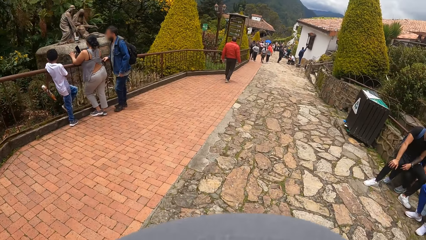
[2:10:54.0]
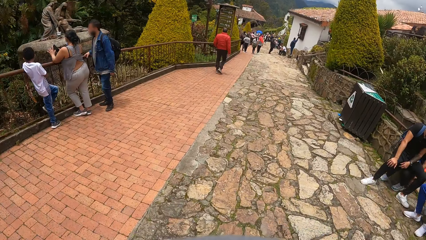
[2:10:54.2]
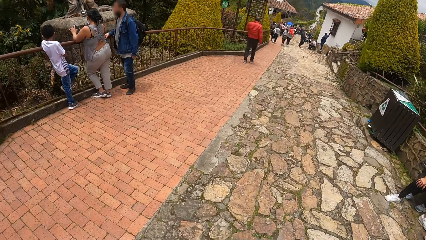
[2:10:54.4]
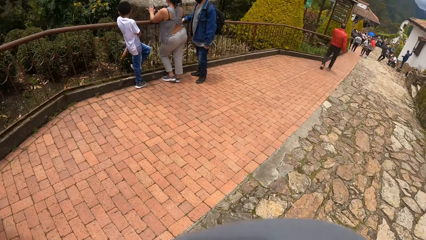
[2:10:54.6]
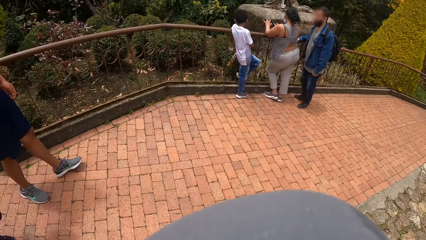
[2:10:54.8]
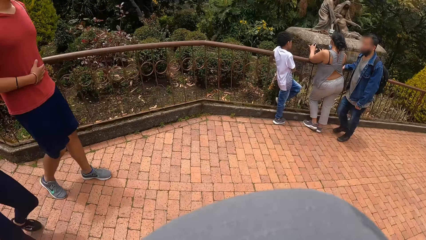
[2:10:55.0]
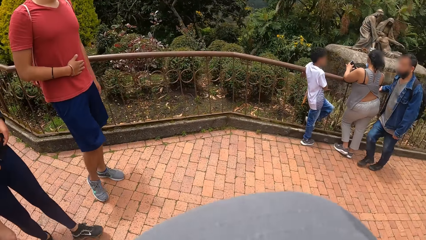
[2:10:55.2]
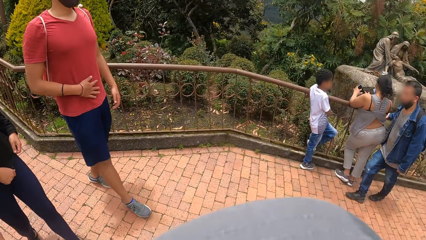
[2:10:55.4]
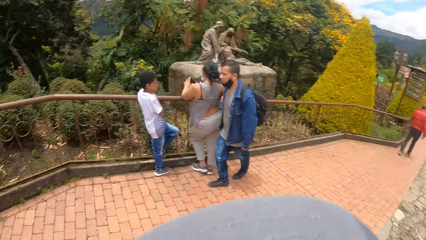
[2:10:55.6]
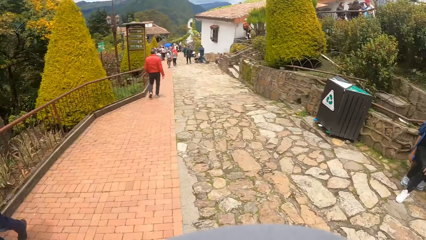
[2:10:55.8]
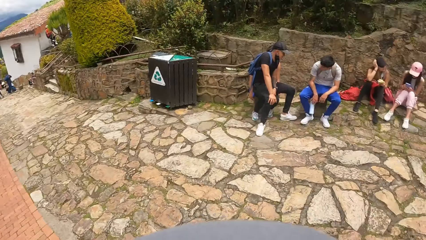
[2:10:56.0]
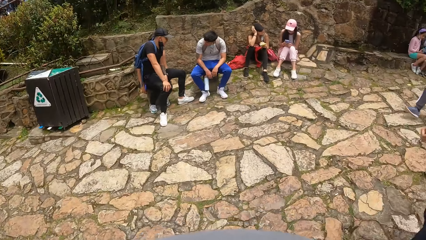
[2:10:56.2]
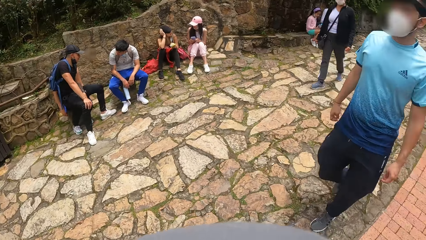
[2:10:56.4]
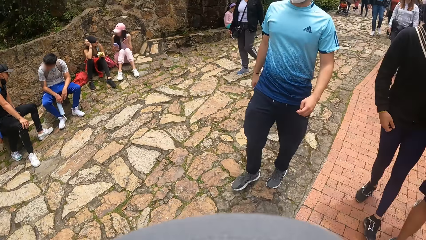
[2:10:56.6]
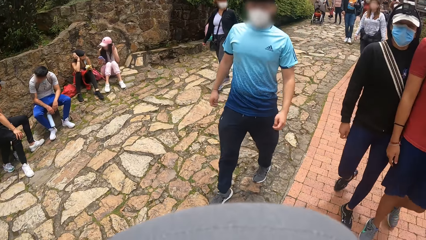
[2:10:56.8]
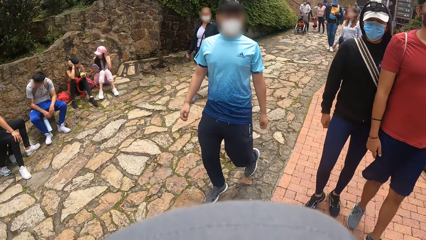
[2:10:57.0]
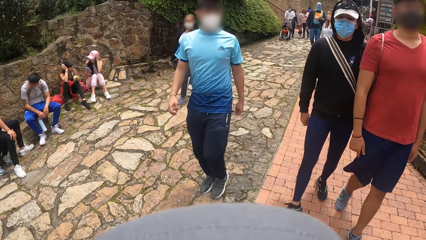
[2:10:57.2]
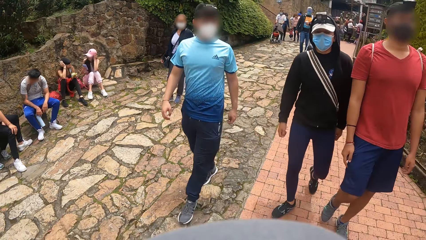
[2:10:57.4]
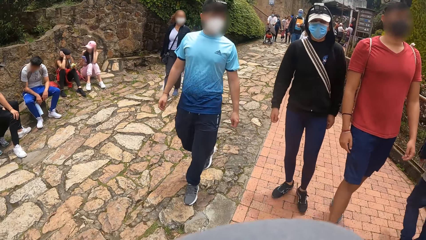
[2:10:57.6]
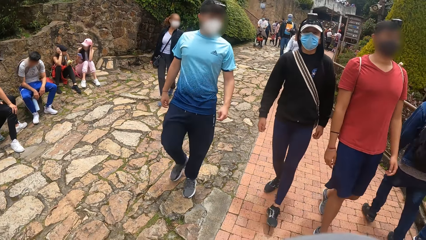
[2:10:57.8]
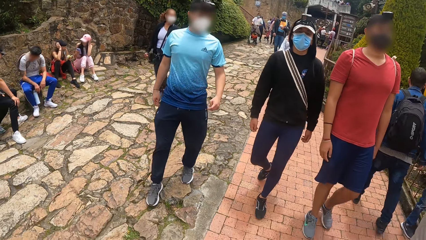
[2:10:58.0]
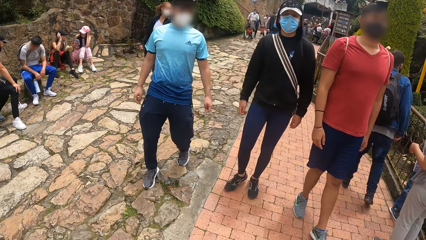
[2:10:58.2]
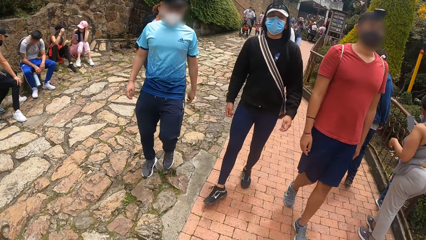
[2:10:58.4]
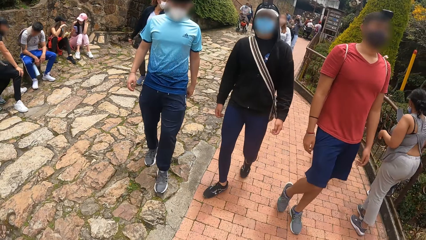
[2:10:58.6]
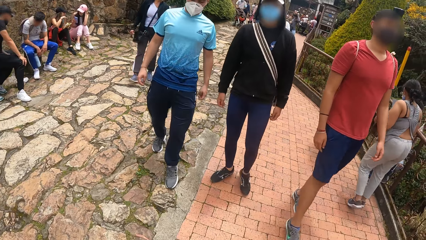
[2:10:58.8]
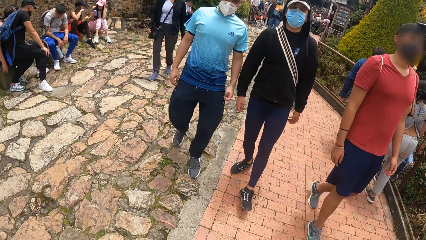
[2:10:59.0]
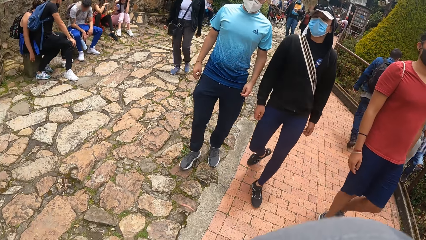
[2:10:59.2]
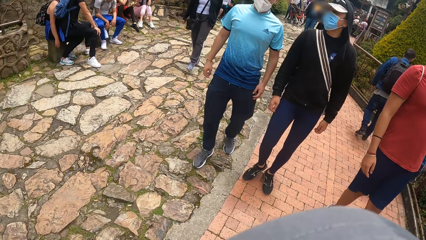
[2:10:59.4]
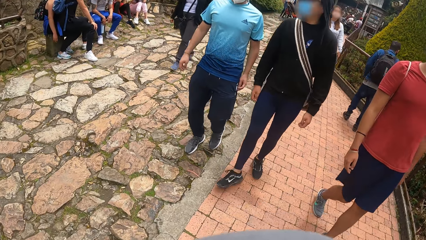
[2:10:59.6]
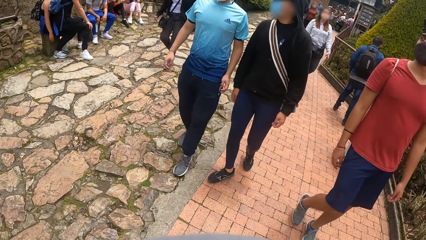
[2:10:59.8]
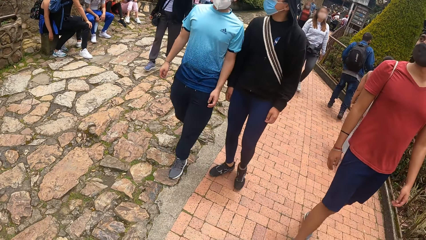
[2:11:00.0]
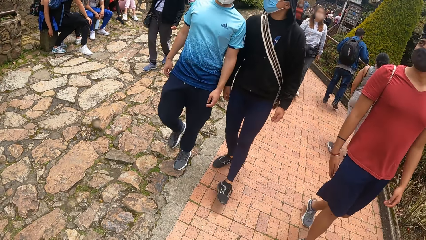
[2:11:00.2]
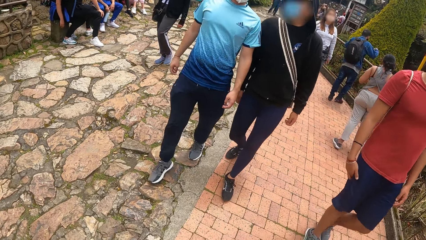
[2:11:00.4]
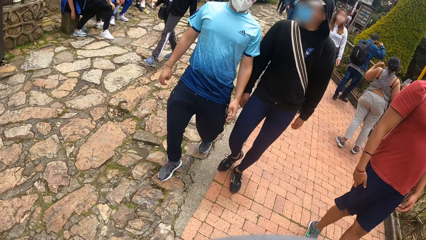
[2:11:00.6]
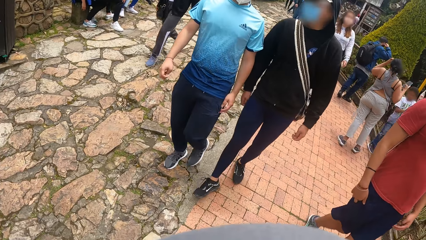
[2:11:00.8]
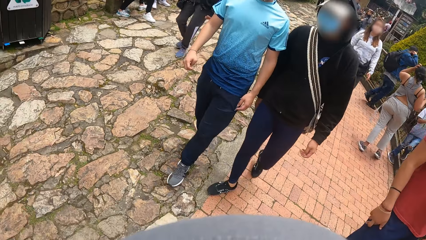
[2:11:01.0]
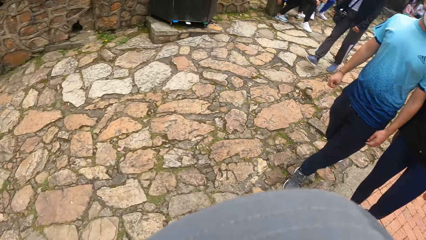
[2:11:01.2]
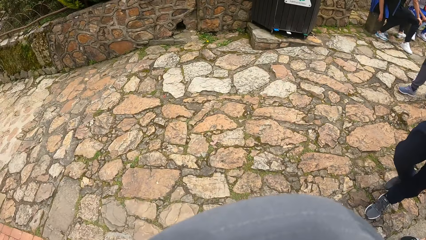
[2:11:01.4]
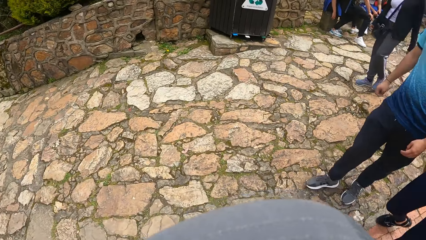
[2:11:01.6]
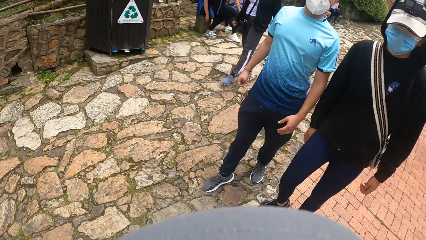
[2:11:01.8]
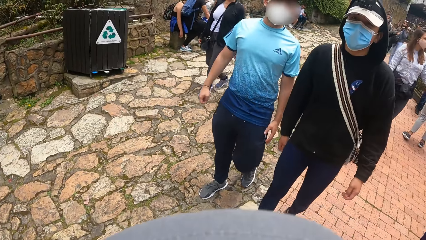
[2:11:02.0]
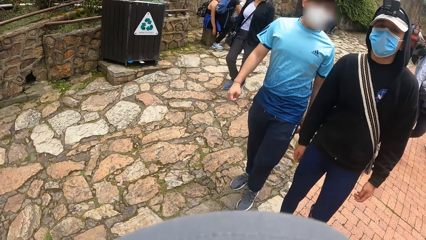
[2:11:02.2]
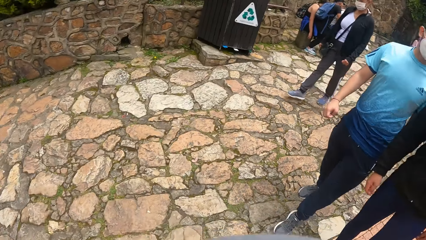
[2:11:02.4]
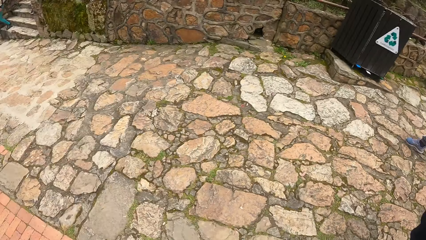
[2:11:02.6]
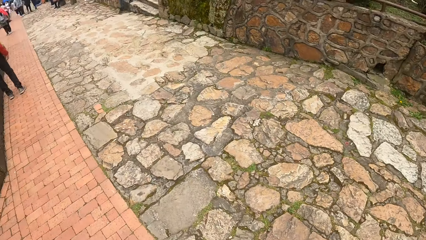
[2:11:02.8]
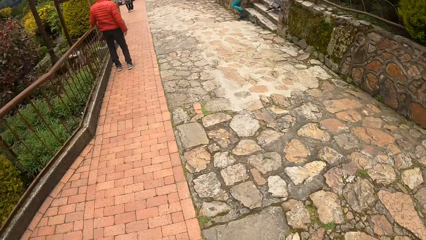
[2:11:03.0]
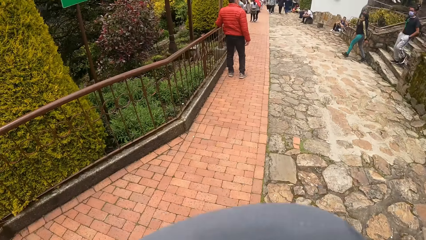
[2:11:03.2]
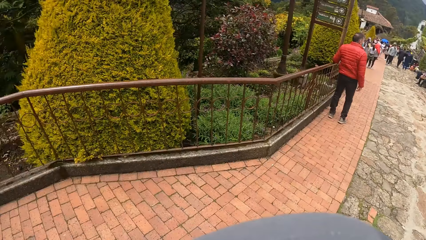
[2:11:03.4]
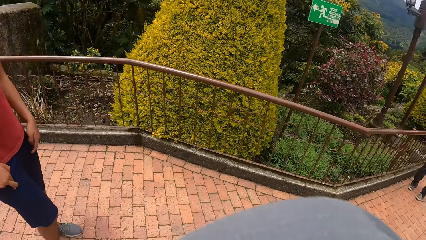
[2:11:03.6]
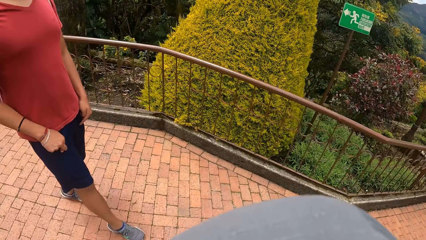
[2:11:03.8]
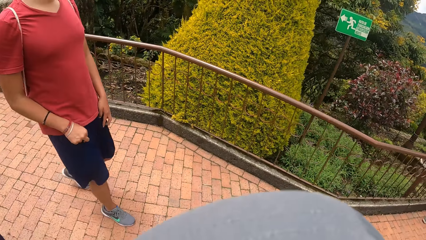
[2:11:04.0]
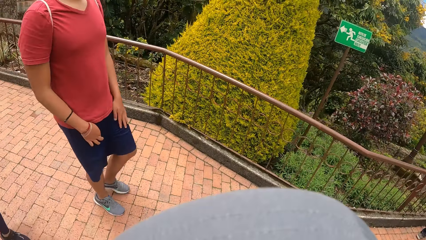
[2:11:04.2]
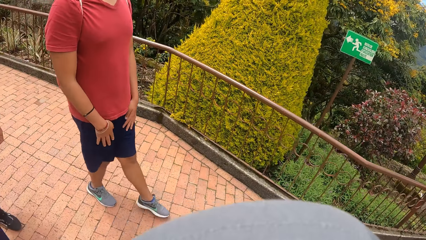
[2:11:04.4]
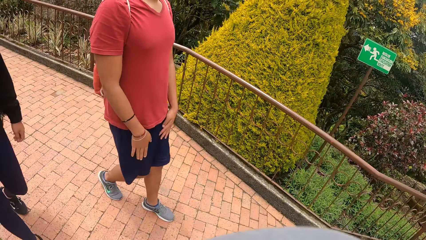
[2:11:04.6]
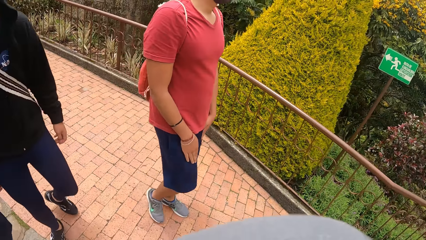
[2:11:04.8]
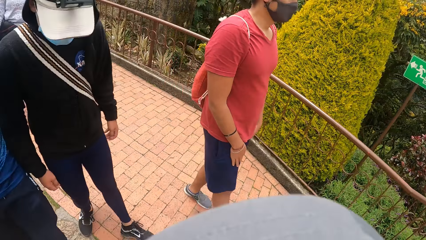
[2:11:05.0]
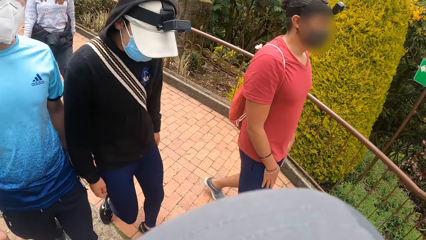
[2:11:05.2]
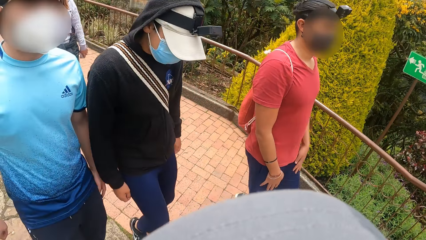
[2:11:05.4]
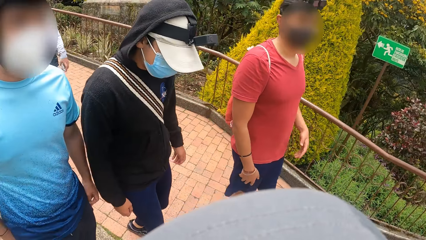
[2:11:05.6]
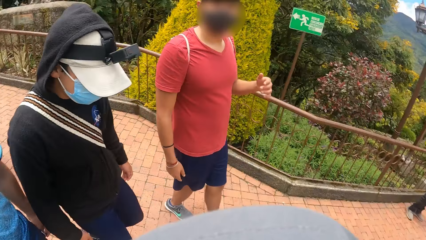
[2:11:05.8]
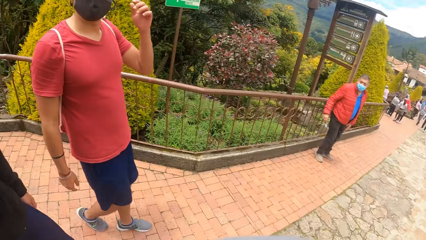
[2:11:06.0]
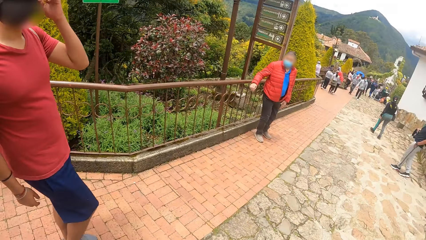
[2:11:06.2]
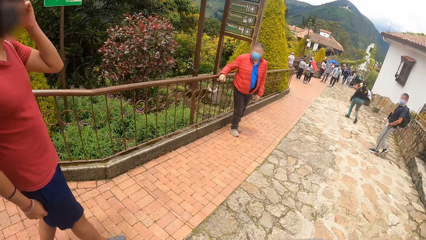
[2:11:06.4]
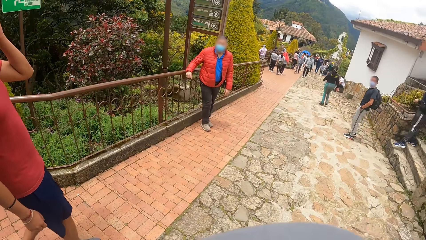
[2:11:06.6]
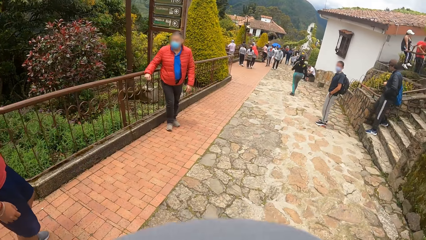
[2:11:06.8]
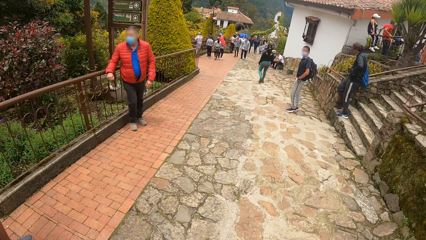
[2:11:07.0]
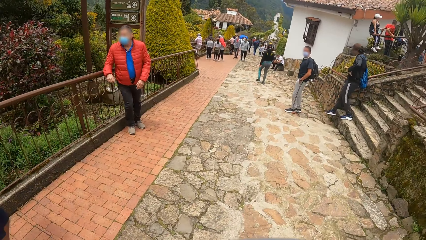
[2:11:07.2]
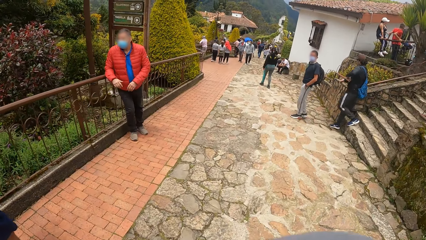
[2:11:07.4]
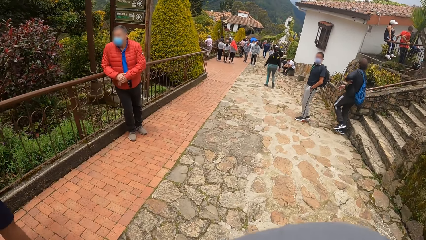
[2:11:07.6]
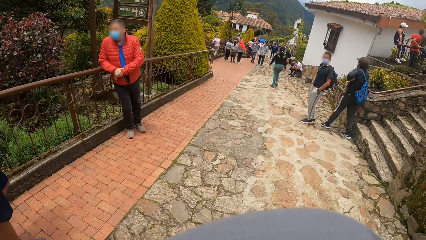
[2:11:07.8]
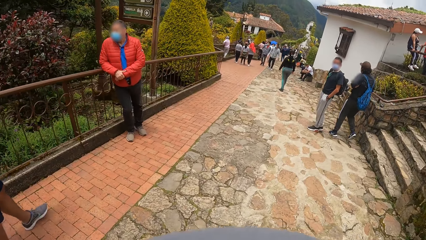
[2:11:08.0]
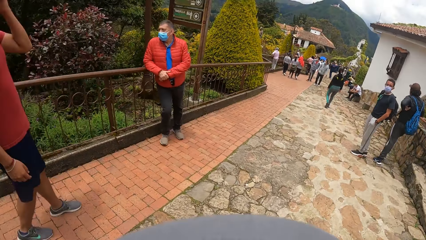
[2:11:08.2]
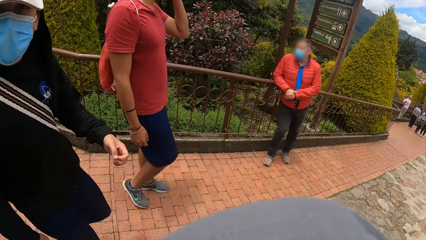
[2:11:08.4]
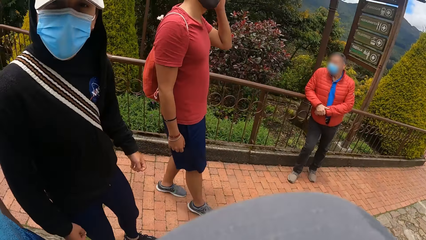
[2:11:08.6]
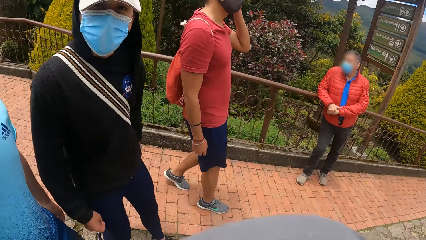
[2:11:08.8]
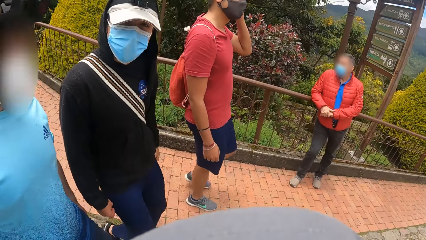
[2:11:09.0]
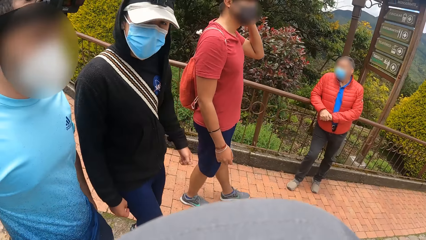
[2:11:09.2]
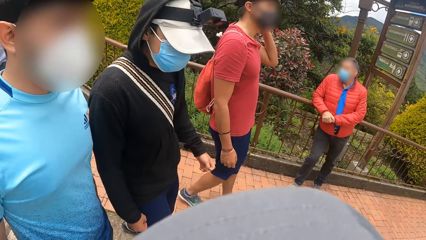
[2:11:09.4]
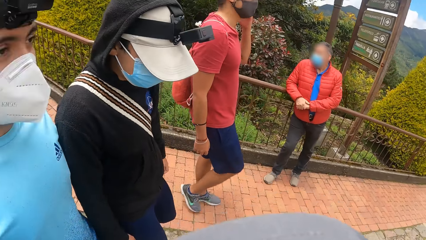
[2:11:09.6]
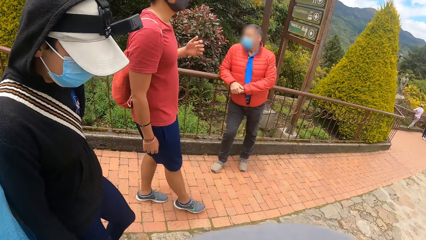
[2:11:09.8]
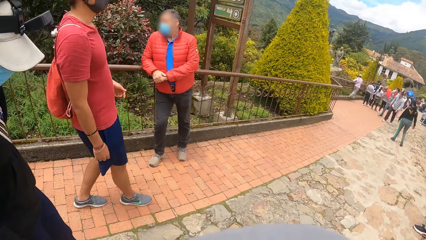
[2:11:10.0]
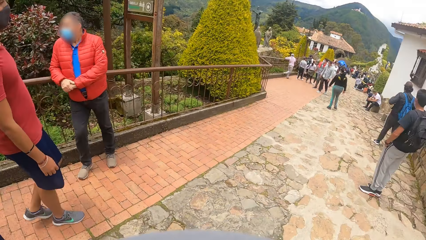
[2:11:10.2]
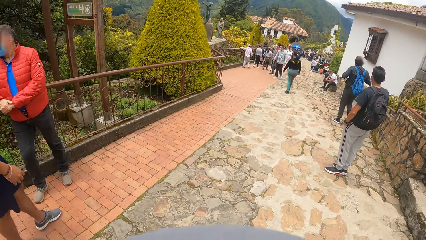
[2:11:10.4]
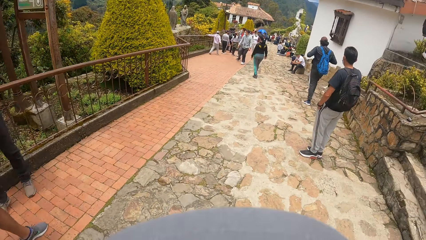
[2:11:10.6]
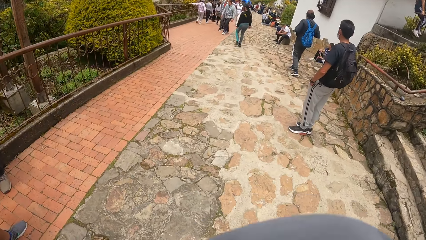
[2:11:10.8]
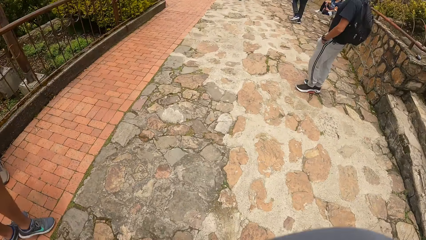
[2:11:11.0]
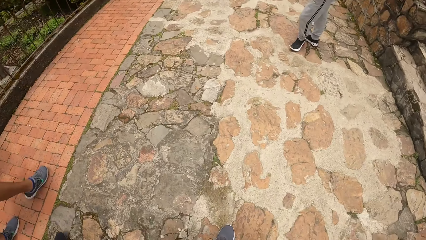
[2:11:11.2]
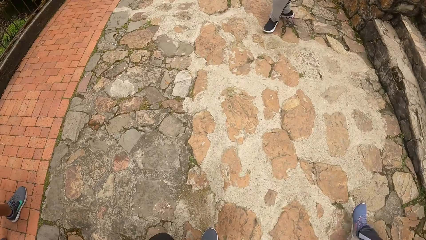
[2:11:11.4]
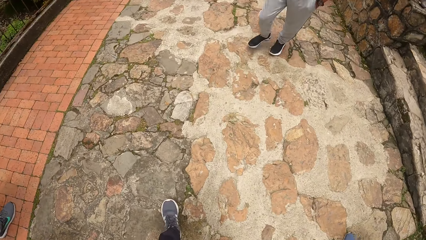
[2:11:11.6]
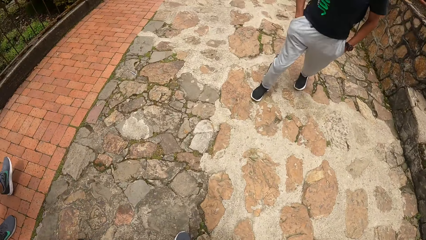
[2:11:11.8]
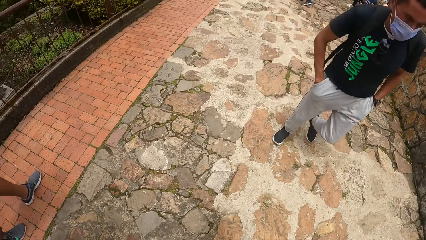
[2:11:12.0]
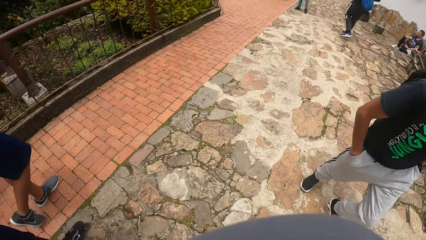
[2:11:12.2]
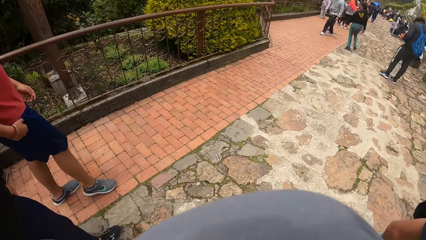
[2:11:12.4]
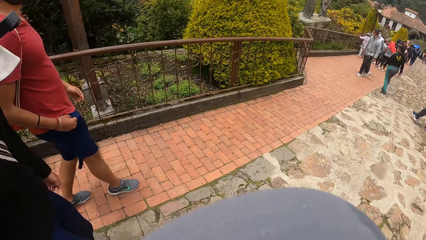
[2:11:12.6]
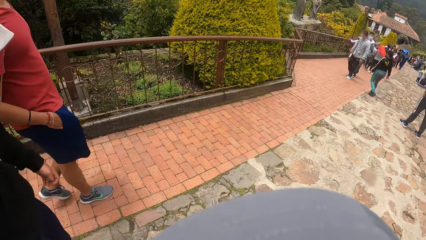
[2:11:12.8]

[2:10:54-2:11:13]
The camera wearer interacts with a man. They interact with another man. They look around the area. A male converses with the camera wearer. The camera wearer walks along the pavement.
